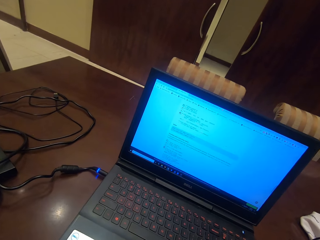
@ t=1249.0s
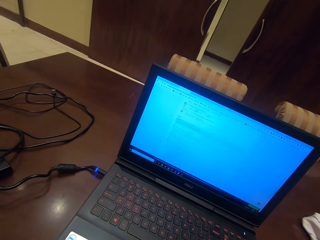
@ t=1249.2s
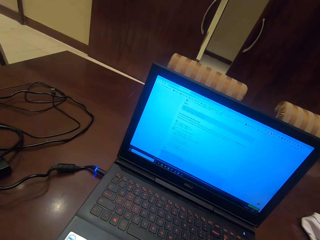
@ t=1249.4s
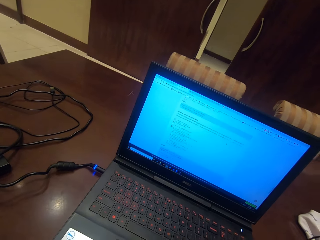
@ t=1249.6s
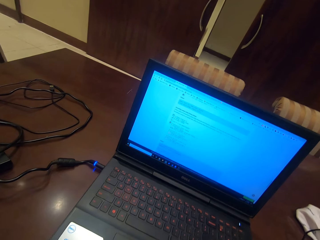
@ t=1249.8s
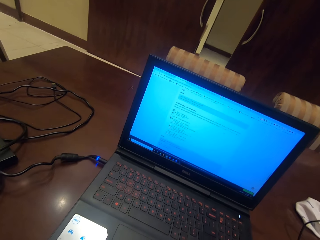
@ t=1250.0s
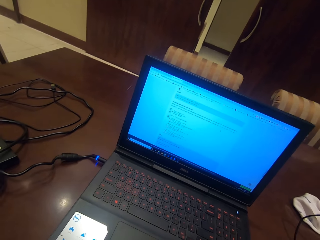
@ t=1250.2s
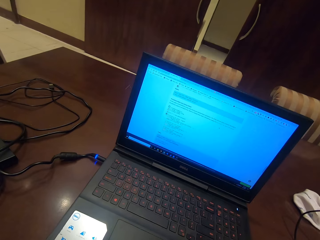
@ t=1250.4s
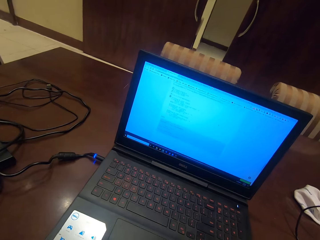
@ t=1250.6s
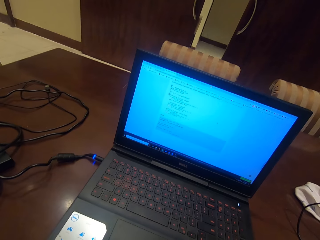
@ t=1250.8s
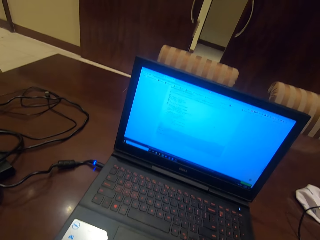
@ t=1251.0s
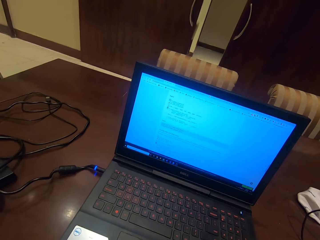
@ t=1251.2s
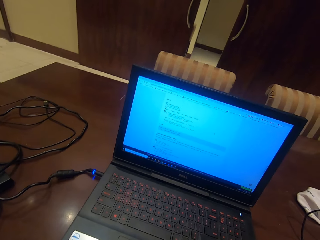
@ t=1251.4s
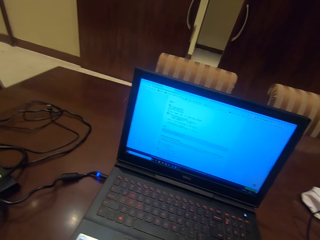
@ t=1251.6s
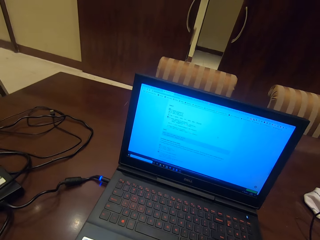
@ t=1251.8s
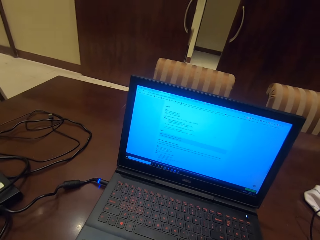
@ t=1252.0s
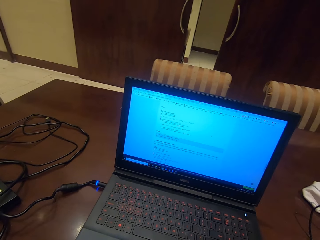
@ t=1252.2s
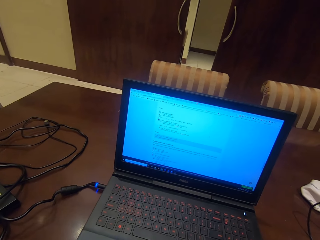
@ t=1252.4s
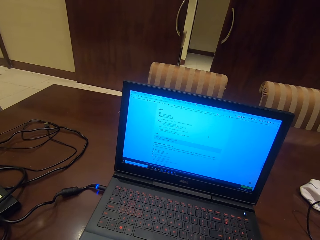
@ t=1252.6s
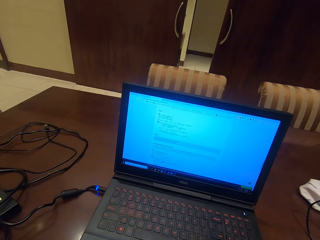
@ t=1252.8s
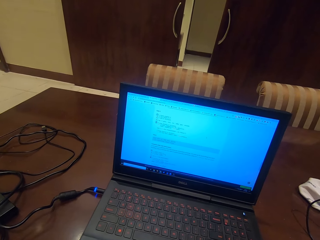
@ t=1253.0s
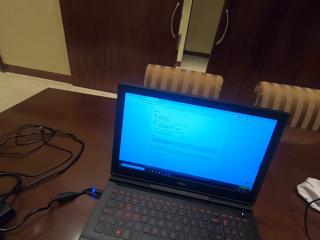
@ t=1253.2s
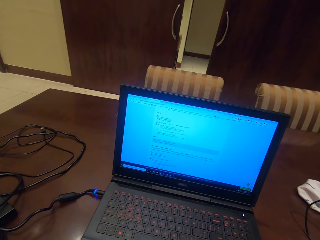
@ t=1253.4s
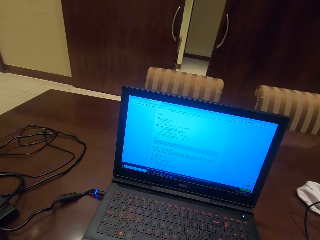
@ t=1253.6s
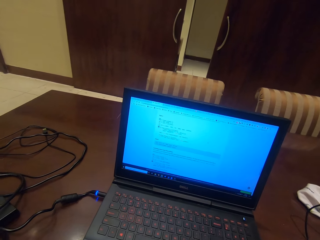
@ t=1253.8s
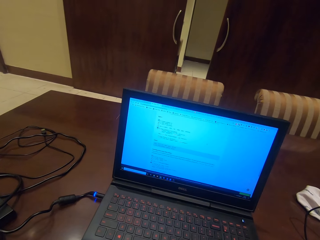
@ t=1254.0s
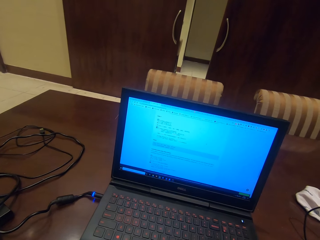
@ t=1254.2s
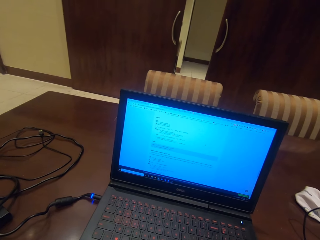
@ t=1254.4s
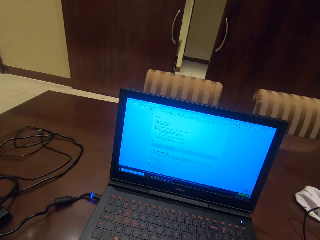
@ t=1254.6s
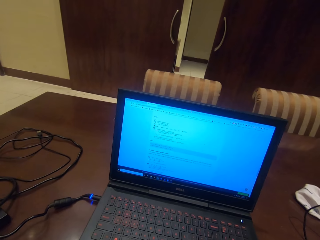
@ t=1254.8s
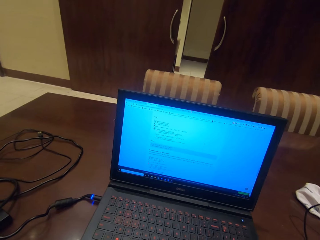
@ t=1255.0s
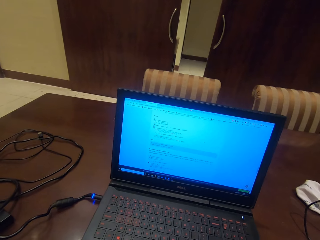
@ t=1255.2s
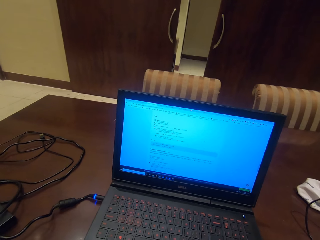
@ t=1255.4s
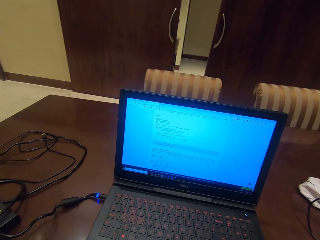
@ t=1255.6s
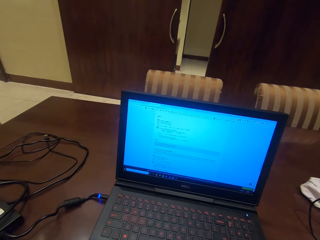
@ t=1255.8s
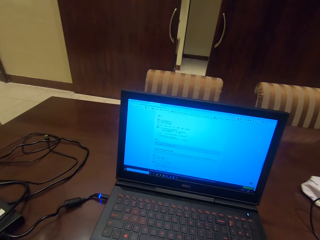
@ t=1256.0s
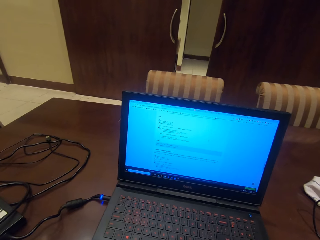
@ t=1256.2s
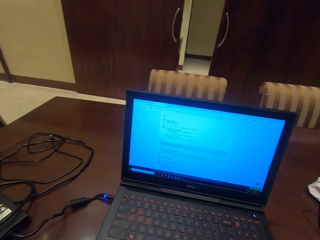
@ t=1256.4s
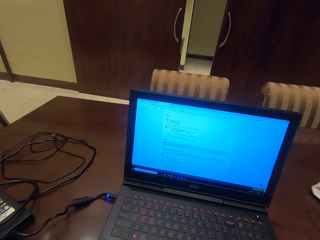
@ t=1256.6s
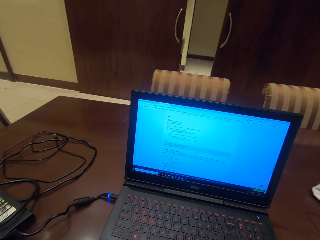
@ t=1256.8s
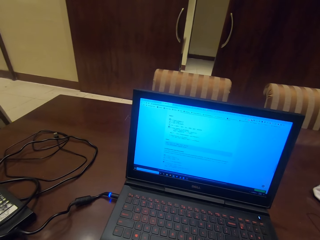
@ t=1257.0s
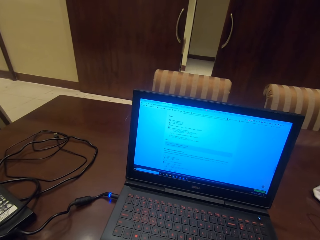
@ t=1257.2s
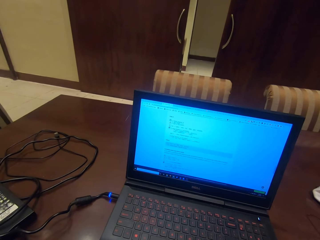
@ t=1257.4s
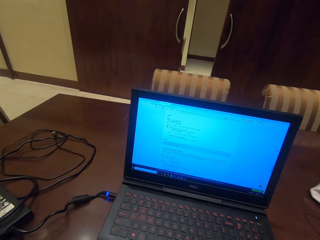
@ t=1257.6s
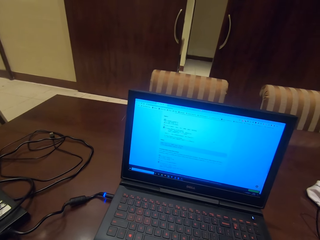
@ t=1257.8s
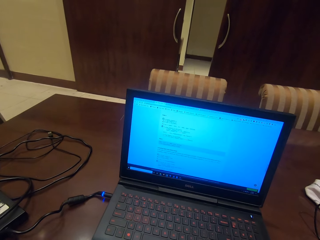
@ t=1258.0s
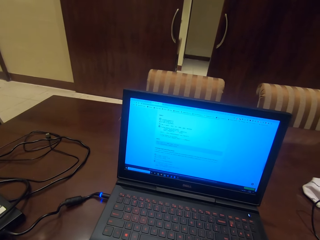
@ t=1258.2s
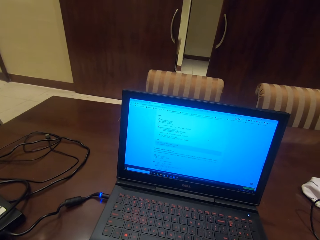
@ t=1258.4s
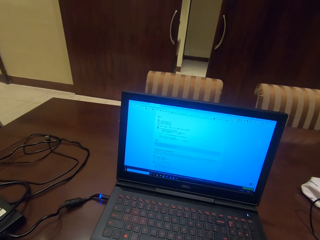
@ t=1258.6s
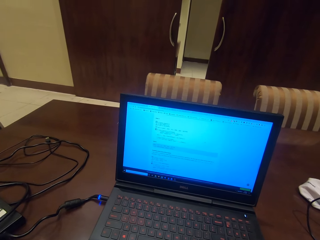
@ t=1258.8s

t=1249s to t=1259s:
The camera wearer operates the laptop. They look at the screen.

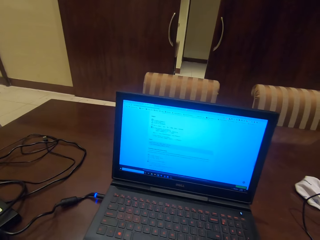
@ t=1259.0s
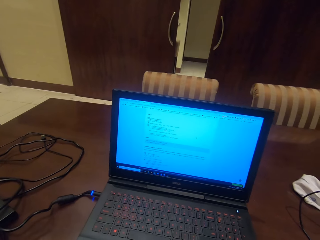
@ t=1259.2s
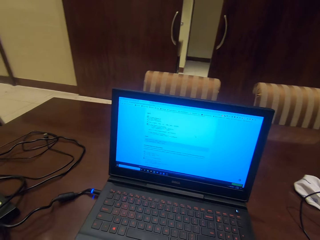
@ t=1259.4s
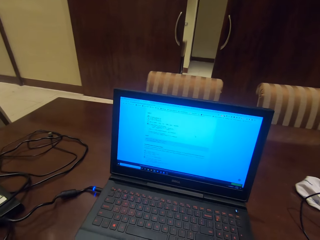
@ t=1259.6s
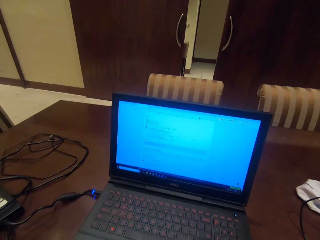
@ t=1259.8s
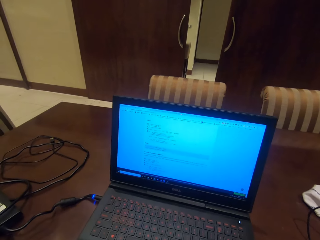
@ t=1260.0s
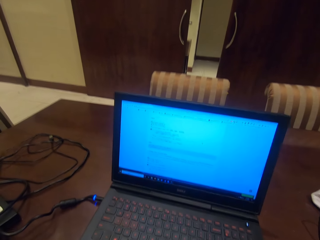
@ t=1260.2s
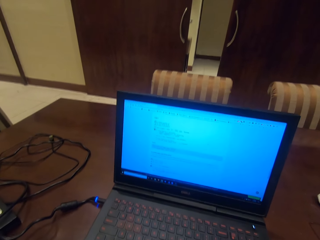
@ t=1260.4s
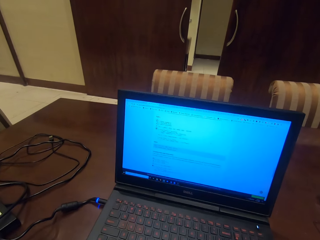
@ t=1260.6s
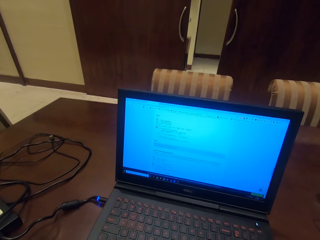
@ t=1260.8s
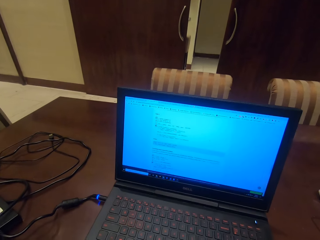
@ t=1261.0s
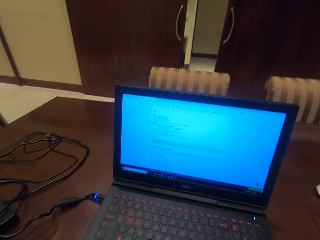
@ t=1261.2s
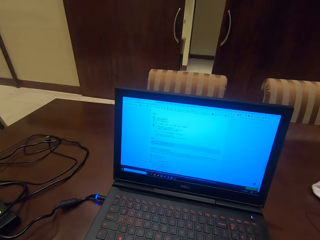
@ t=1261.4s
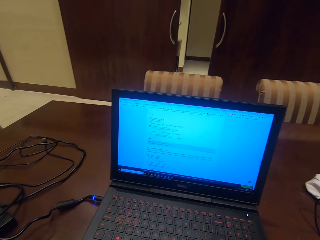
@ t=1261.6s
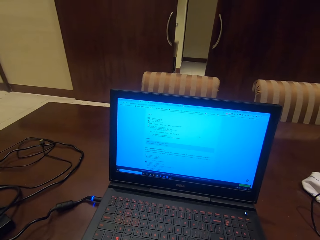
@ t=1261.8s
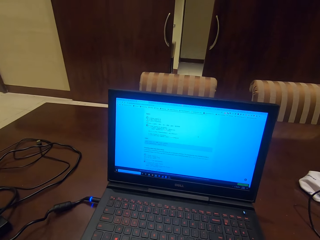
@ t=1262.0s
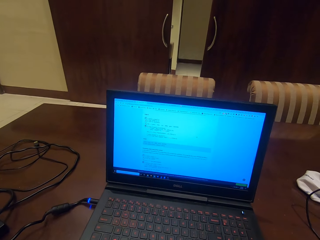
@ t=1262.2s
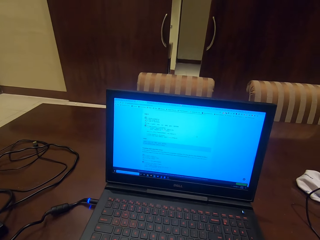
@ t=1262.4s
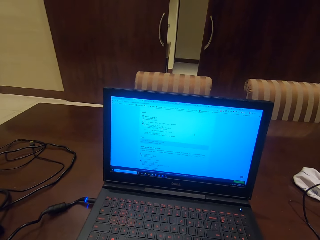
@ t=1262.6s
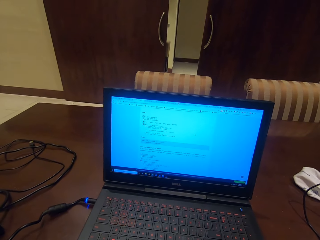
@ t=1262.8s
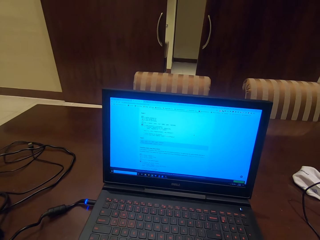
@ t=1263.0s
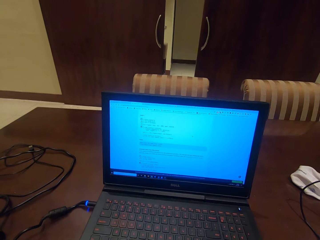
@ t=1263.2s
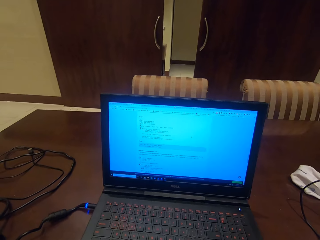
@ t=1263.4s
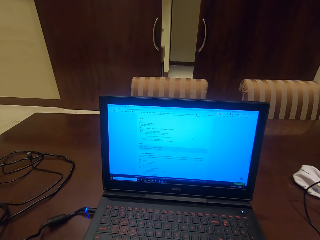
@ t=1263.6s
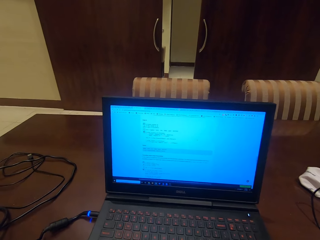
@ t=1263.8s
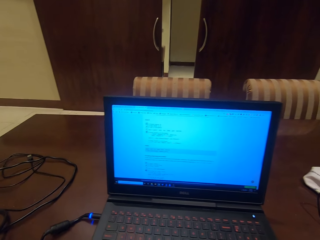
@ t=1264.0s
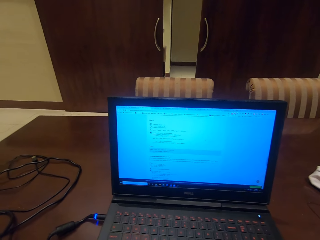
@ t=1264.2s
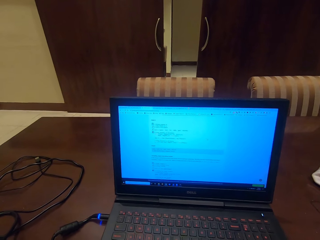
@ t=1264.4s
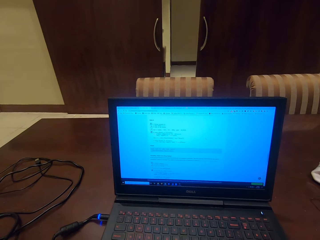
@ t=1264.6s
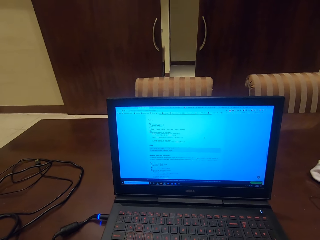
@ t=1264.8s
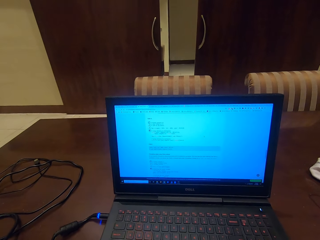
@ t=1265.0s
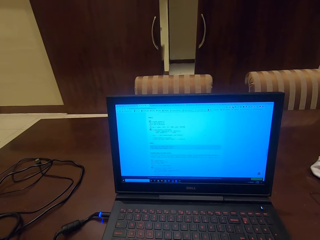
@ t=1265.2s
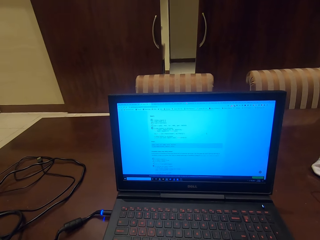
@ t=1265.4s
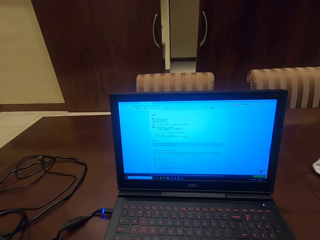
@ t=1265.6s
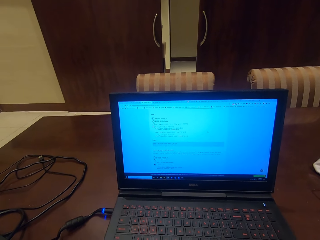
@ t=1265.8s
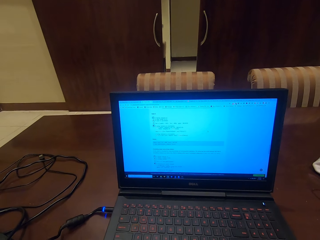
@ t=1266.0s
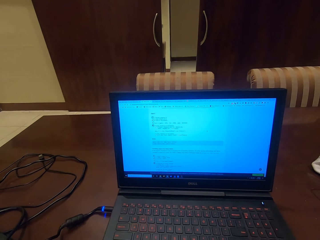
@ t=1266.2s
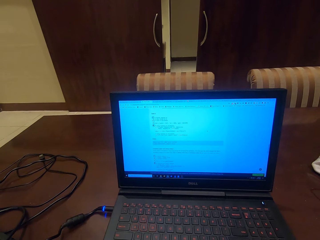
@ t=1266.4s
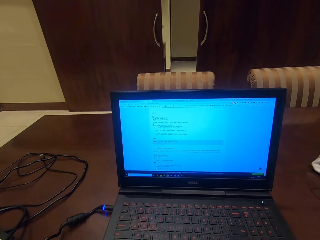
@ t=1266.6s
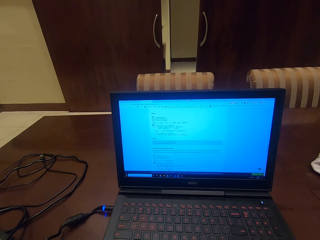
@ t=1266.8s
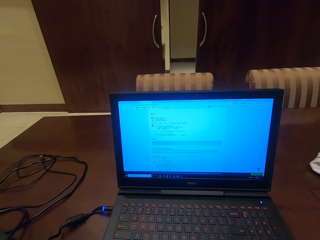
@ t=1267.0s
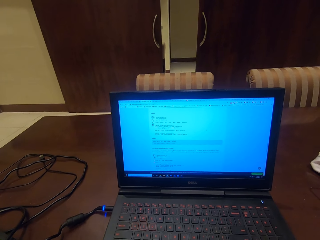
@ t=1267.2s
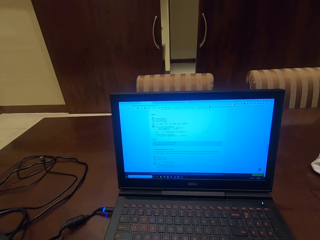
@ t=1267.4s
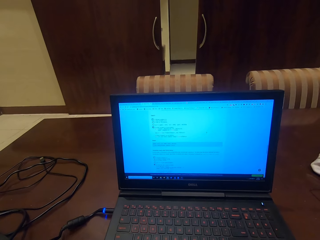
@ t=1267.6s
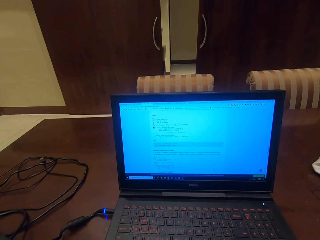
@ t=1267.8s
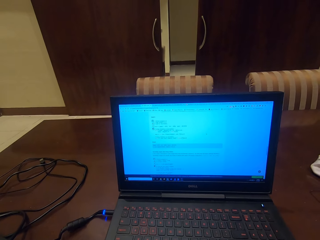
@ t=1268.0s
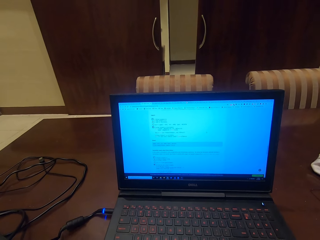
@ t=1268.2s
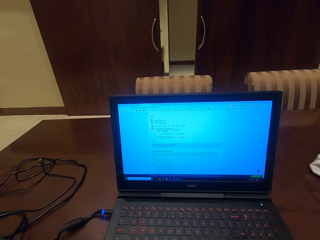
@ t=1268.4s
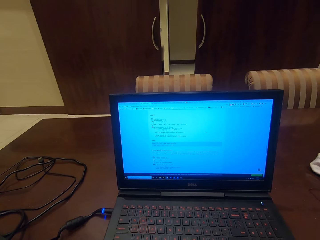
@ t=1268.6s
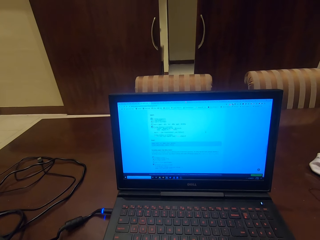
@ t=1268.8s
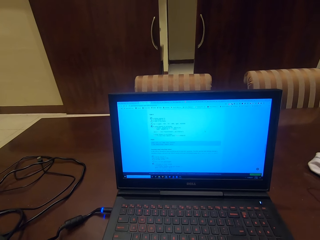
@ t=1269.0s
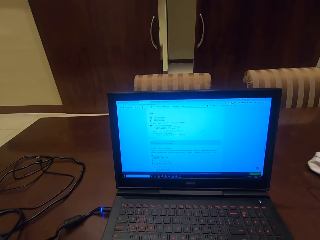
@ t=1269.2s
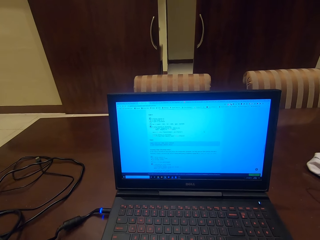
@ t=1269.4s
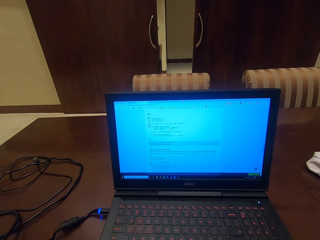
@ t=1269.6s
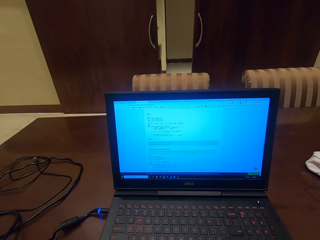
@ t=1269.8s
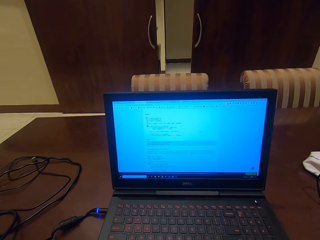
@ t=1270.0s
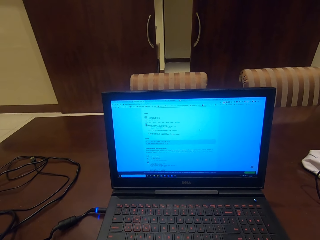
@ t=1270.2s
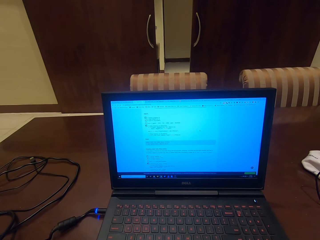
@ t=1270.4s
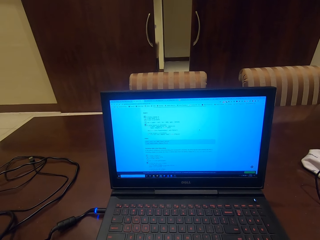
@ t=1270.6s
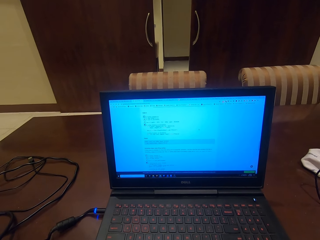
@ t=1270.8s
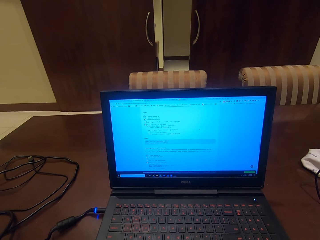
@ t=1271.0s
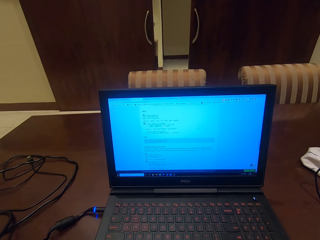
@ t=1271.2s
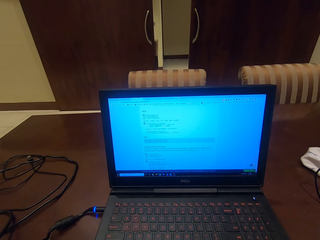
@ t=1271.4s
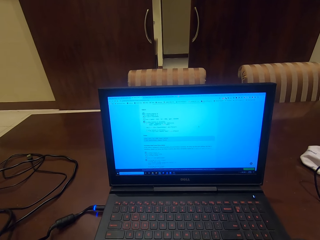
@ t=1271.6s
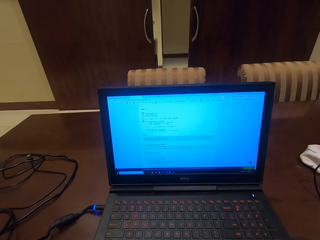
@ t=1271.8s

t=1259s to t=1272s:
The camera wearer coughs. They look at the screen.
